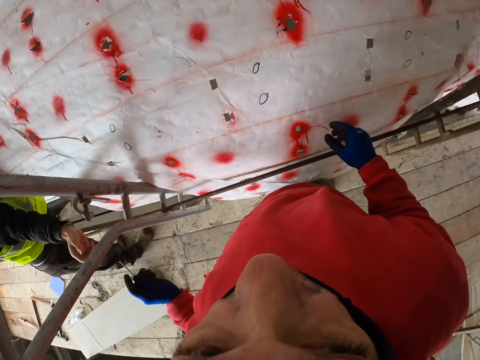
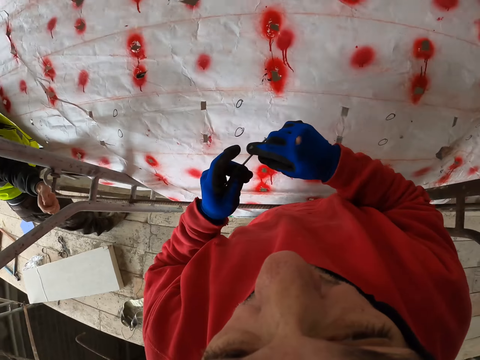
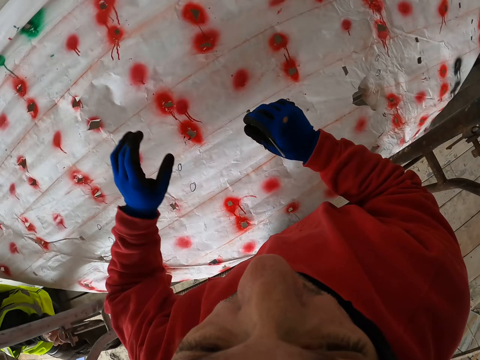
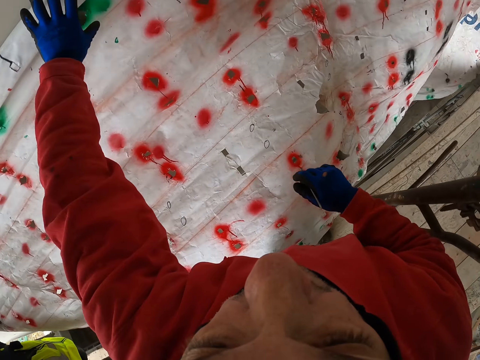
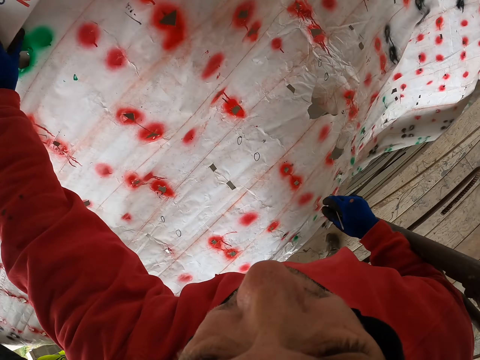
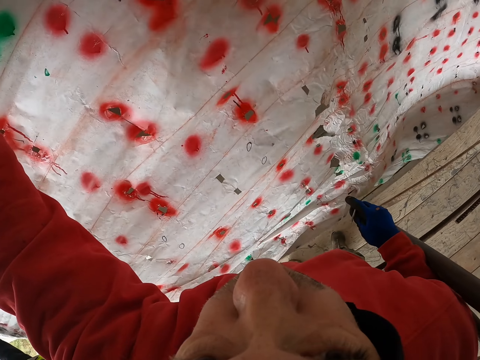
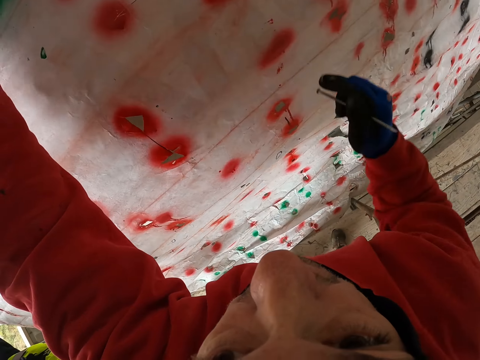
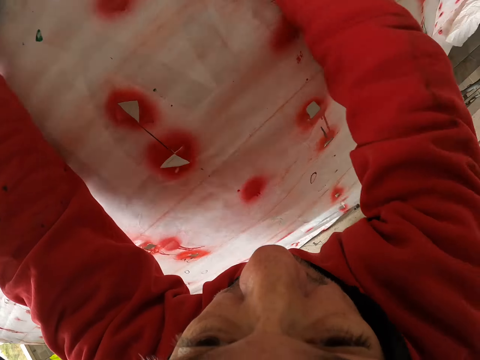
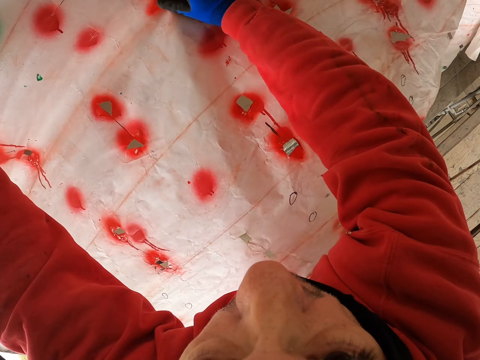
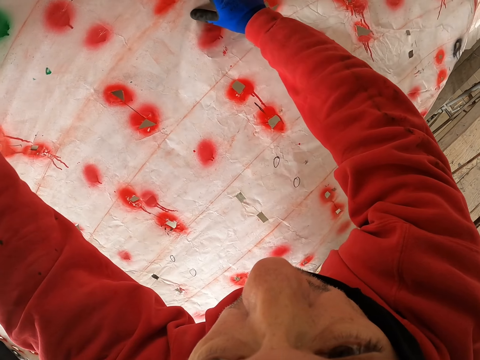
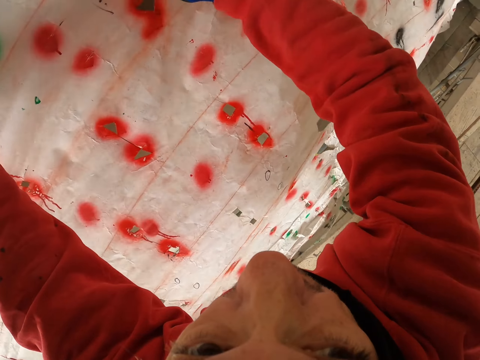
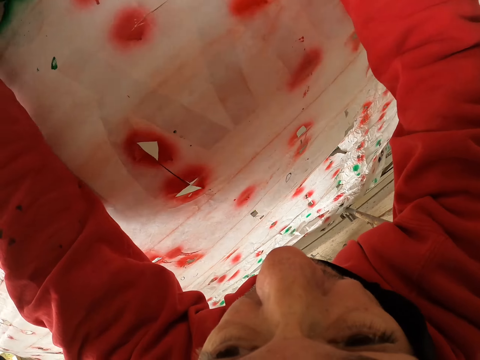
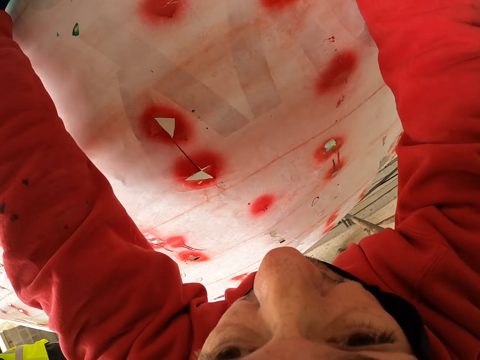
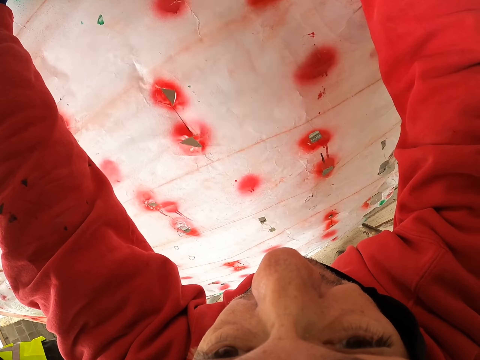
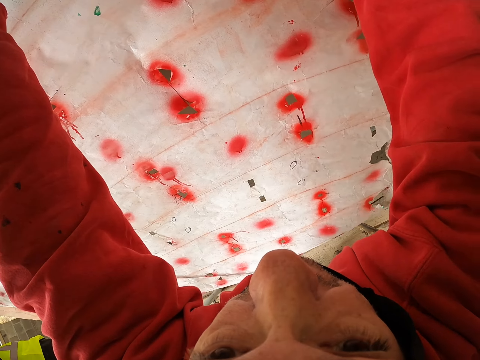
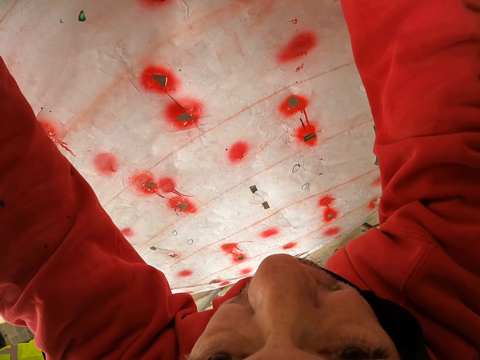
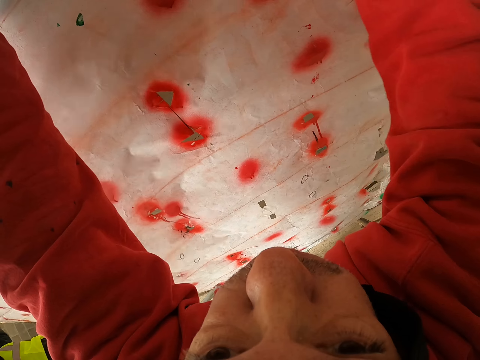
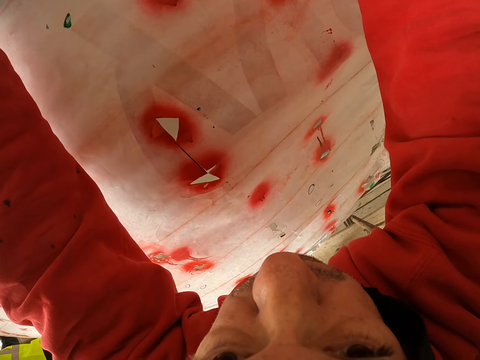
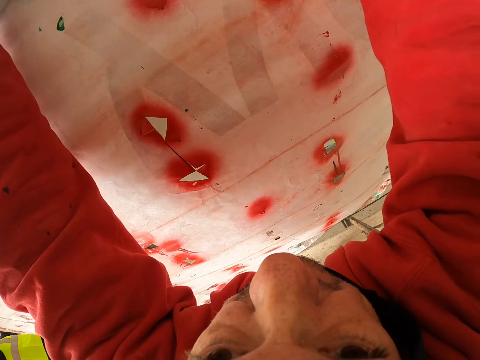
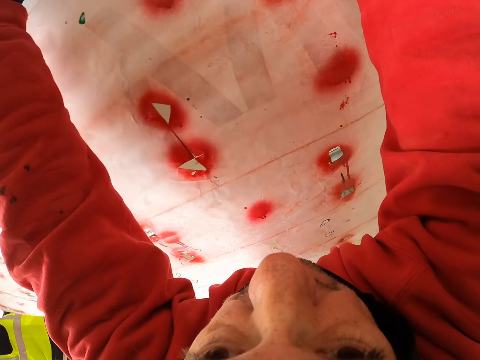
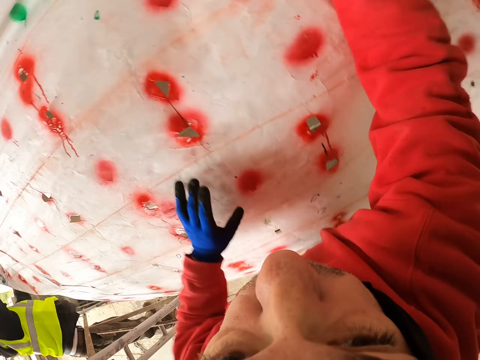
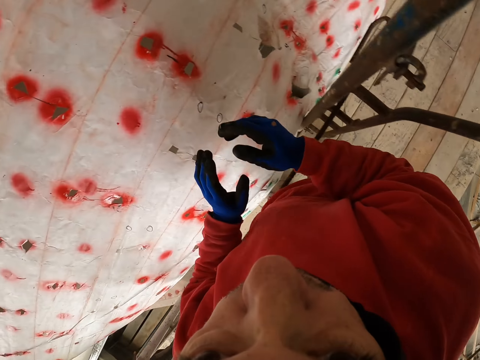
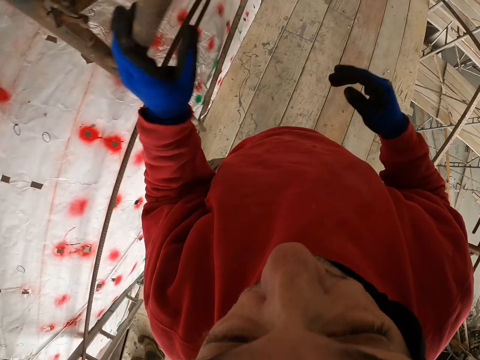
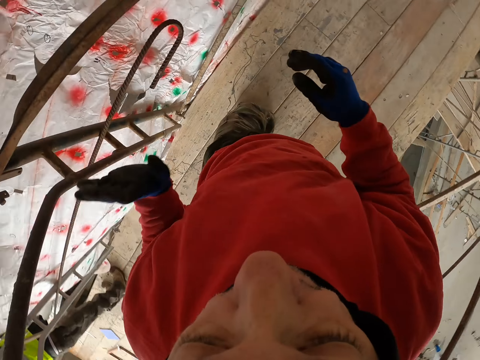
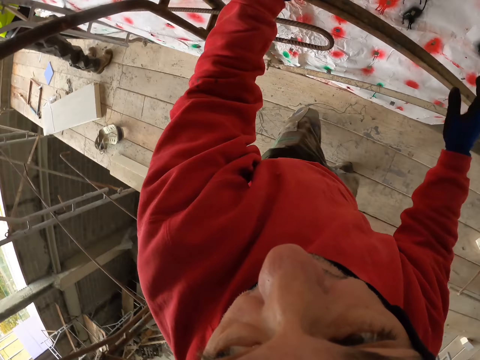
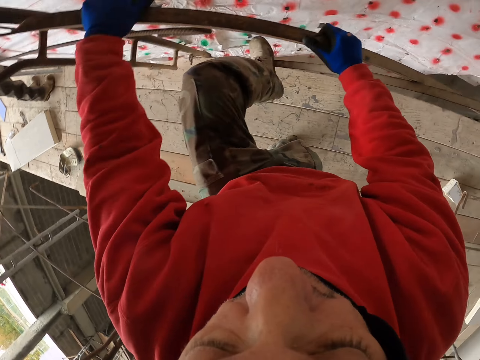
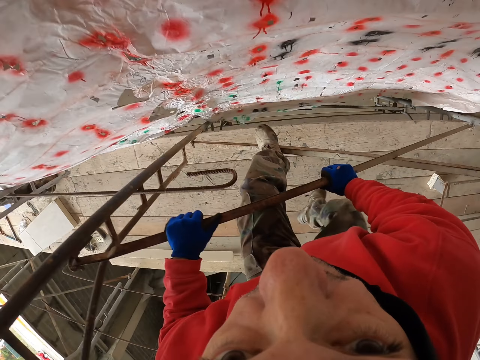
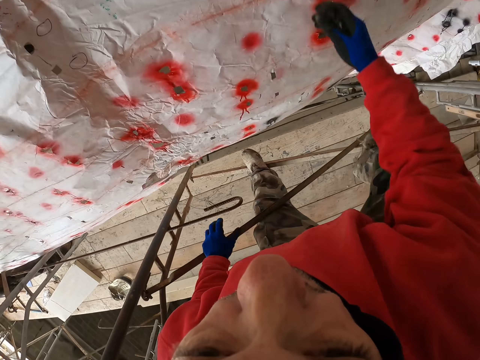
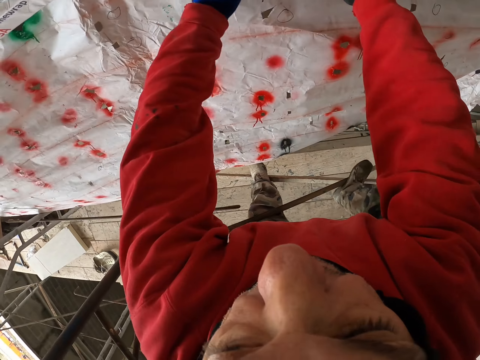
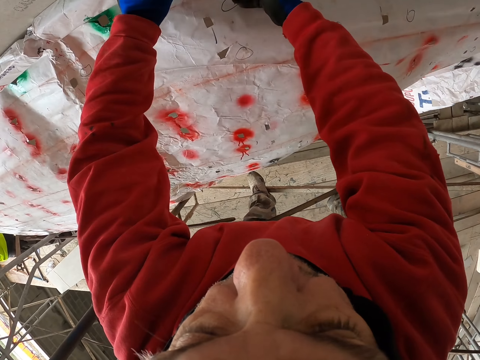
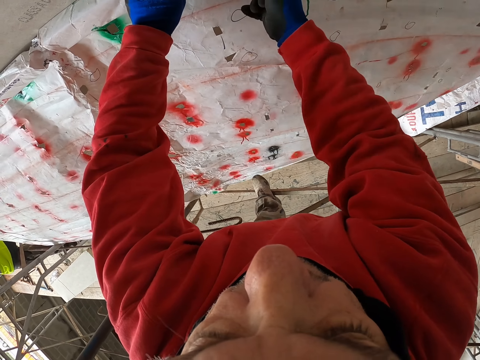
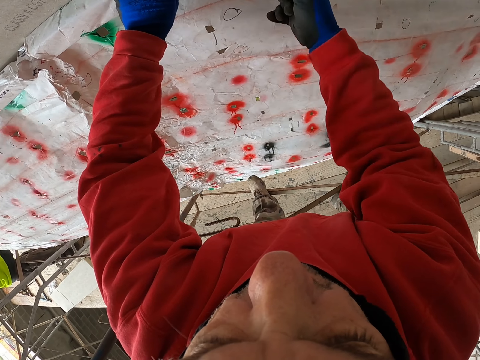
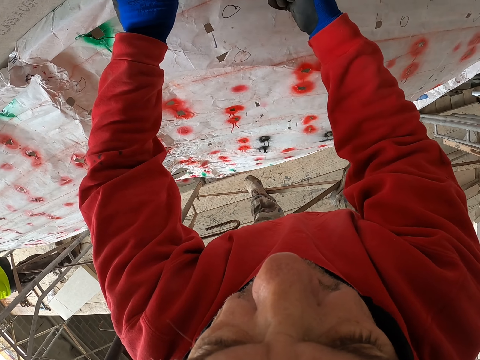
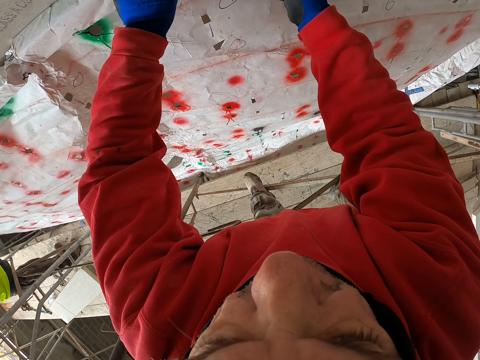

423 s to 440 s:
The camera wearer holds the nail. They hold the paper with the left hand. They hold the paper with hands. They fix the paper with the nail. They walk on the wood. They climb on the metal. They fix the paper on the wall.

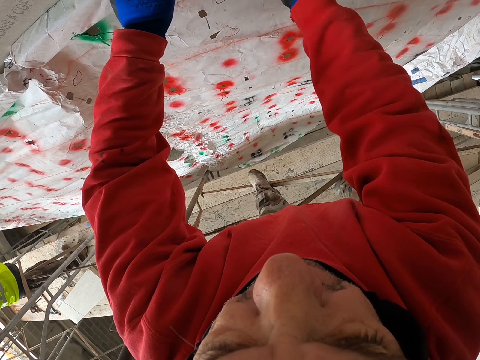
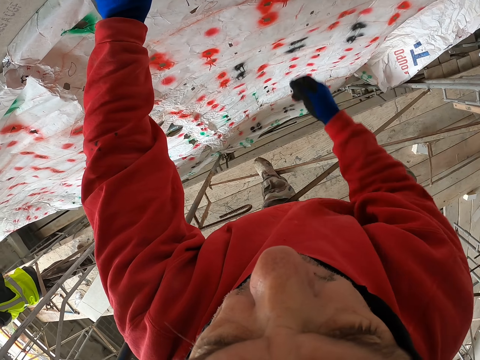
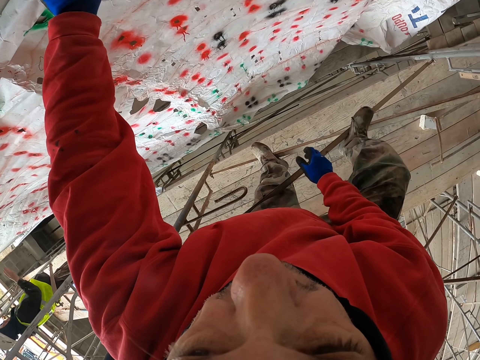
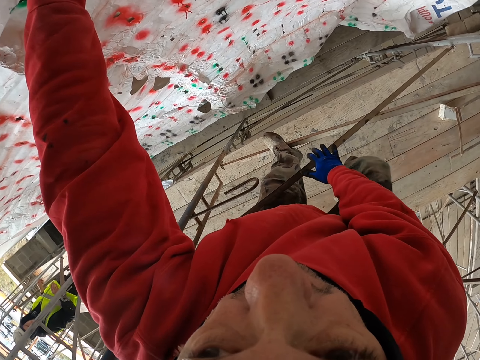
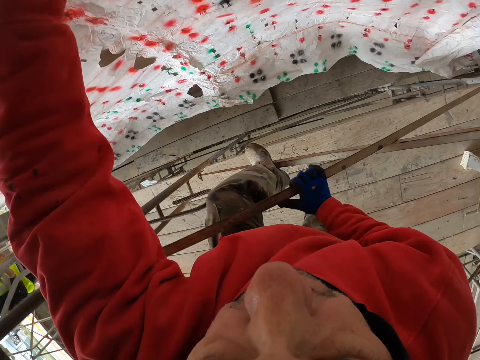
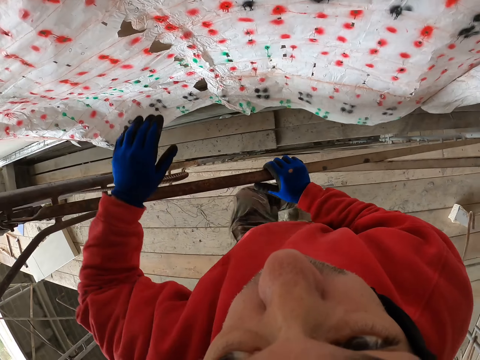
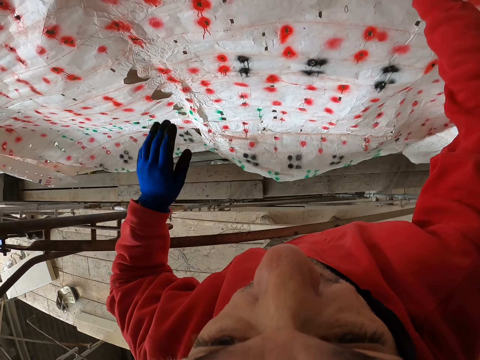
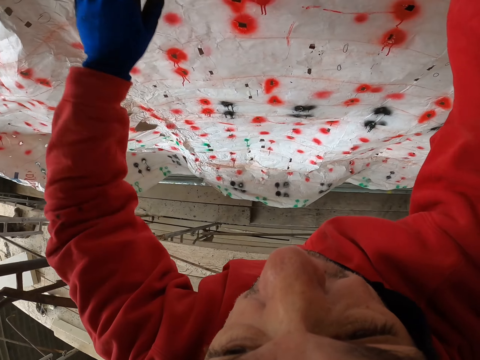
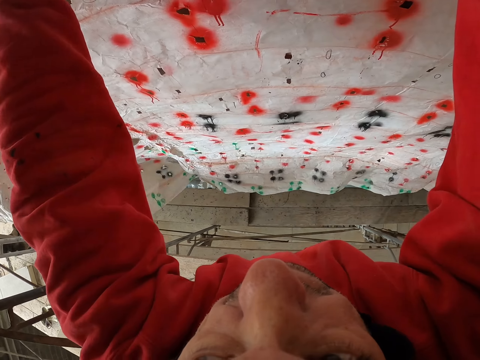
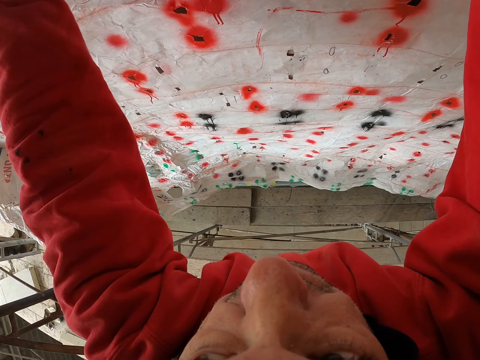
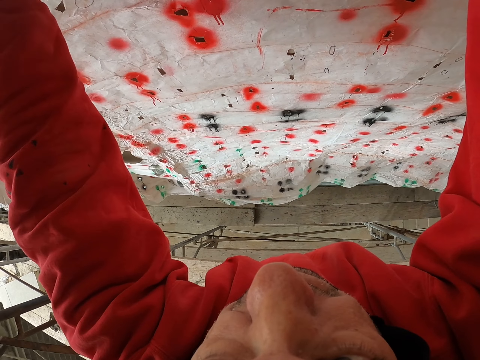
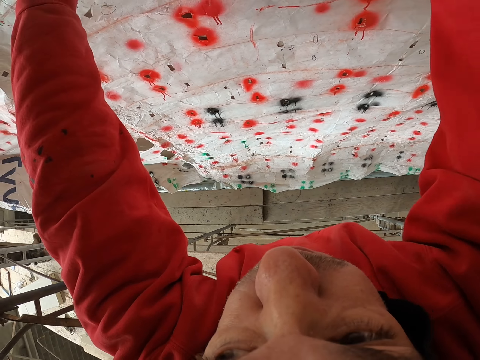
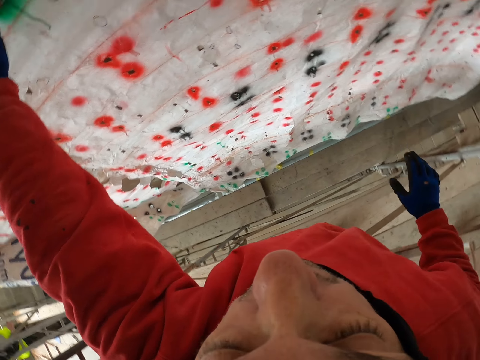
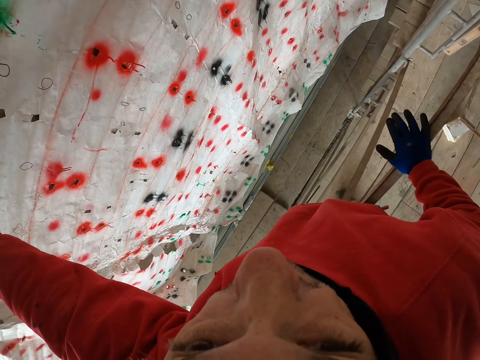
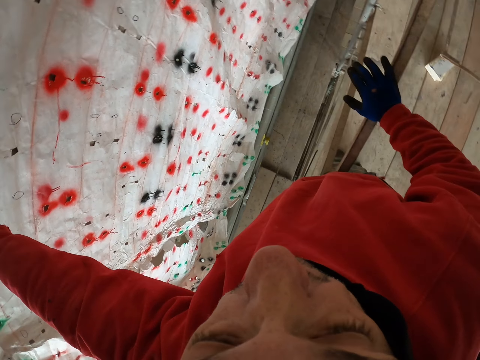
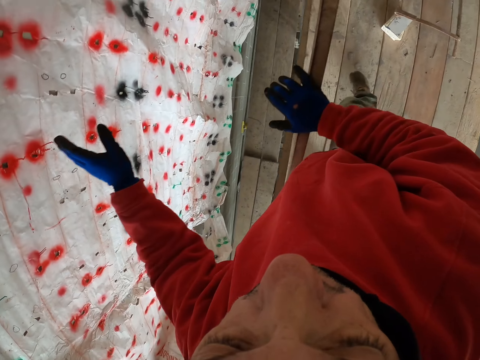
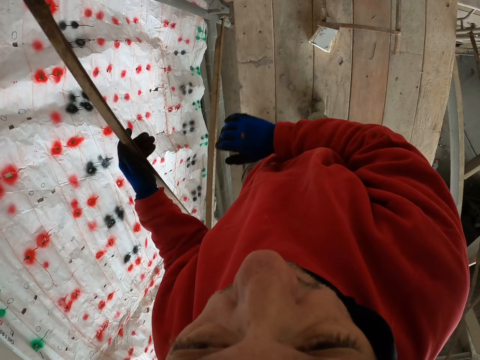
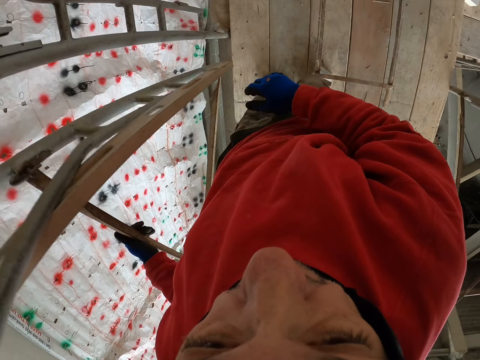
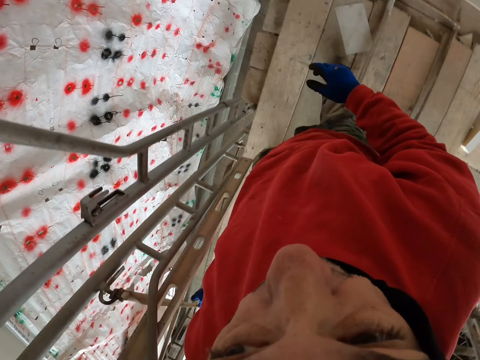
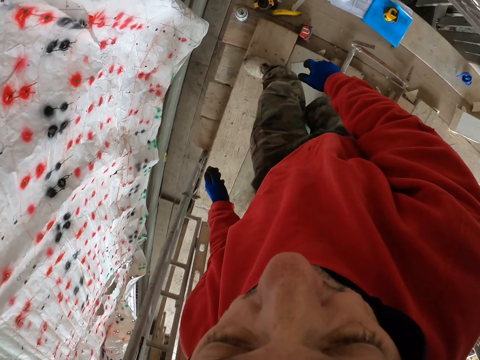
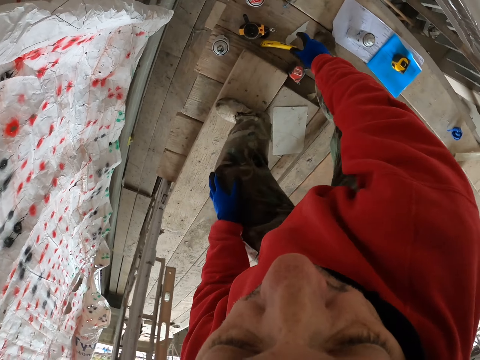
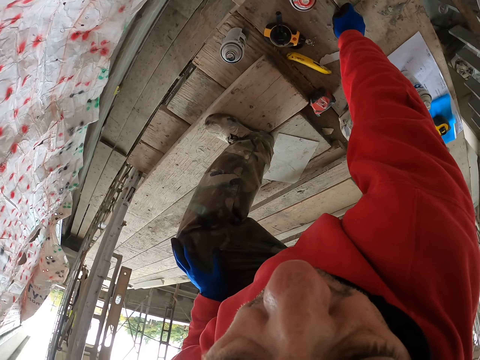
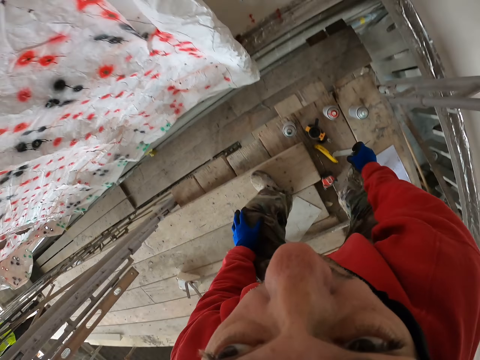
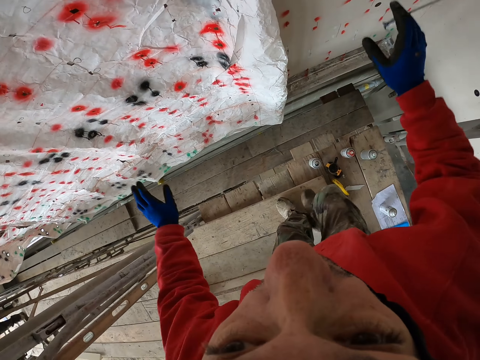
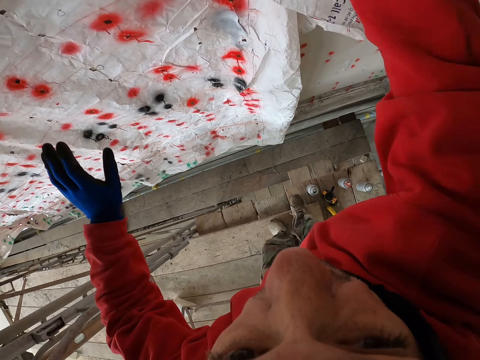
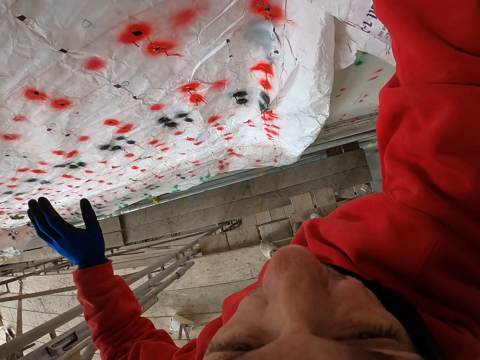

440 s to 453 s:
The camera wearer puts the hand on the metal. They fix the paper on the wall. They put the hand on the metal. They walk on the wood. They pick up a nail from the wooden floor. They hold the nail. They fix the paper with the nail.
